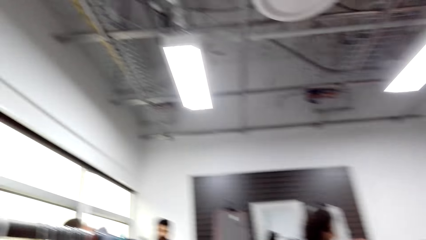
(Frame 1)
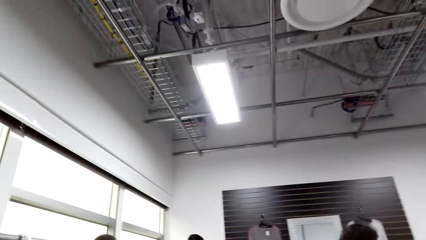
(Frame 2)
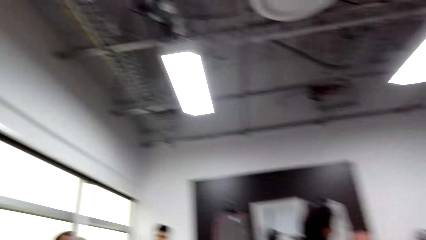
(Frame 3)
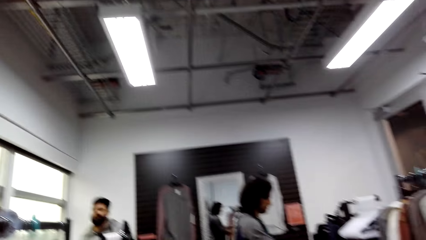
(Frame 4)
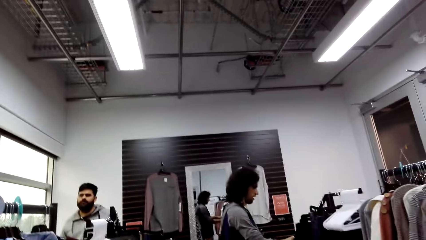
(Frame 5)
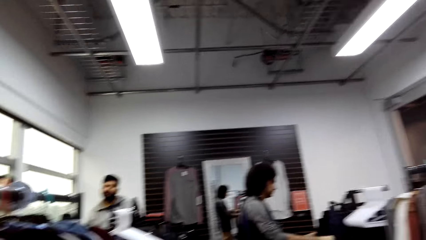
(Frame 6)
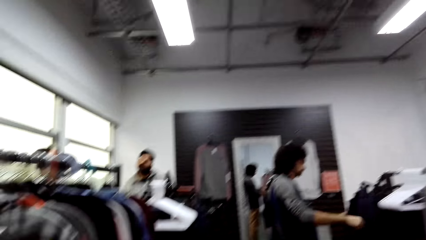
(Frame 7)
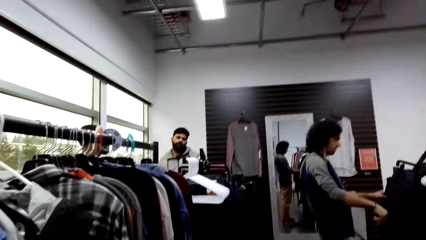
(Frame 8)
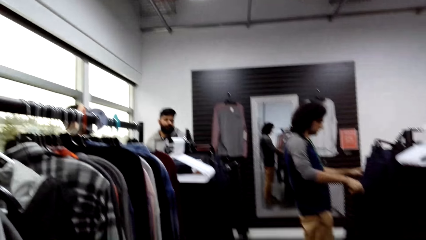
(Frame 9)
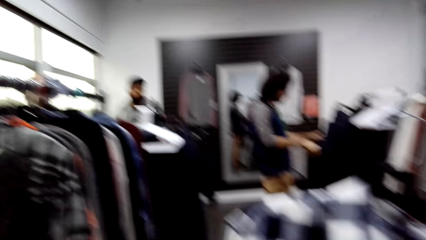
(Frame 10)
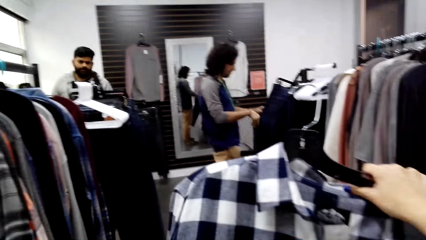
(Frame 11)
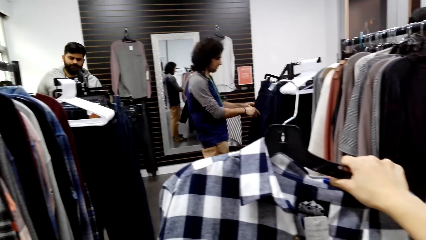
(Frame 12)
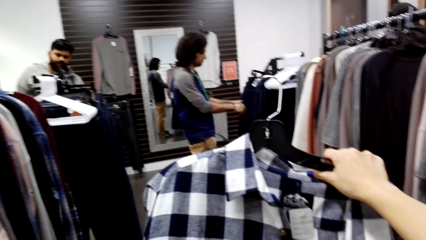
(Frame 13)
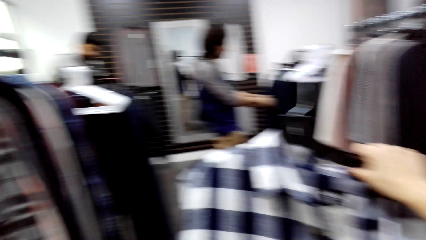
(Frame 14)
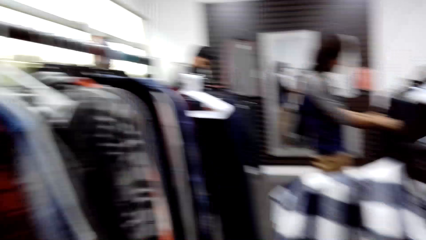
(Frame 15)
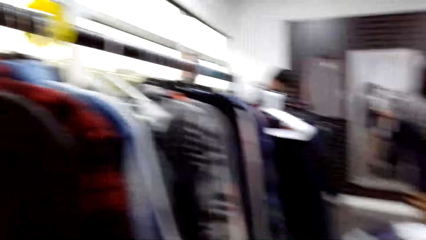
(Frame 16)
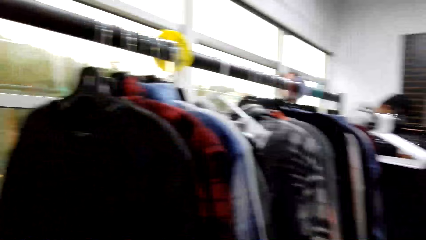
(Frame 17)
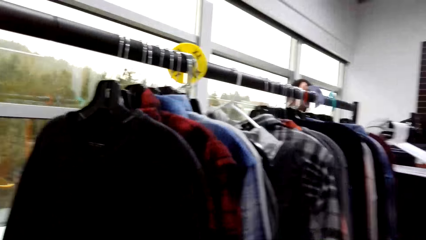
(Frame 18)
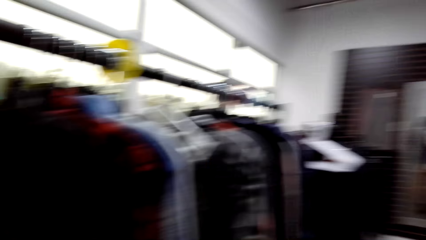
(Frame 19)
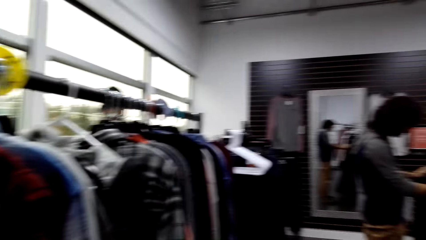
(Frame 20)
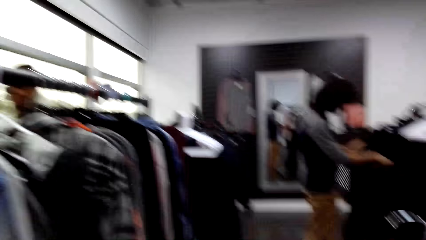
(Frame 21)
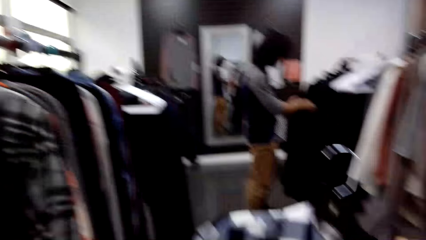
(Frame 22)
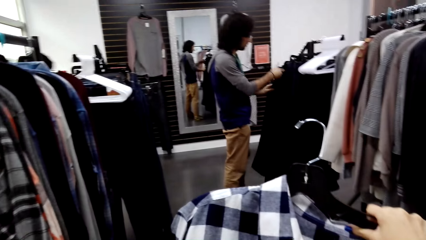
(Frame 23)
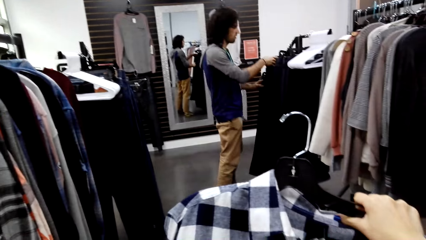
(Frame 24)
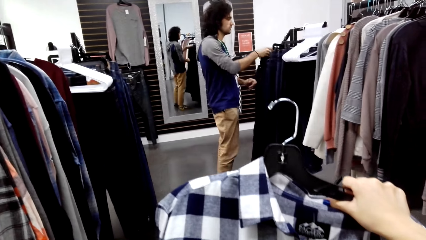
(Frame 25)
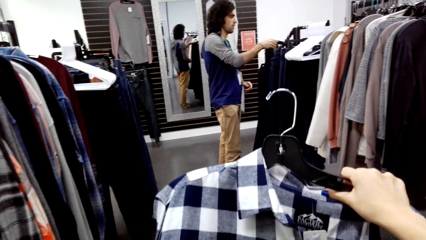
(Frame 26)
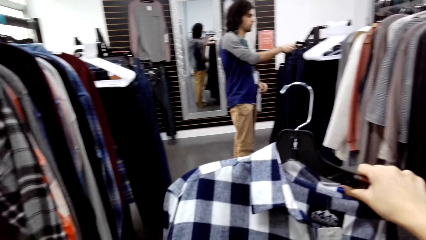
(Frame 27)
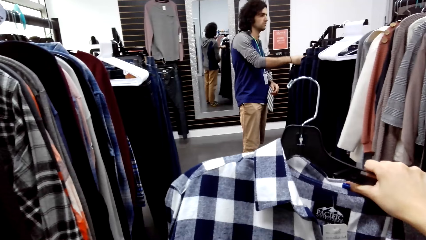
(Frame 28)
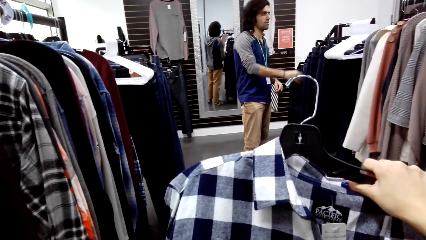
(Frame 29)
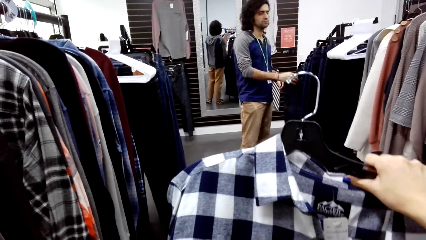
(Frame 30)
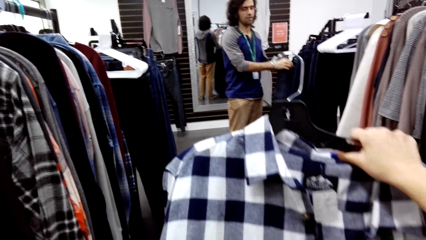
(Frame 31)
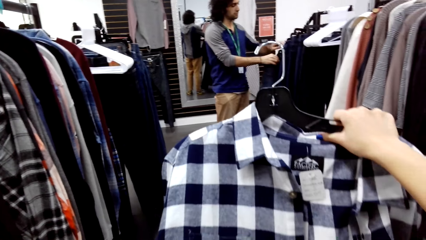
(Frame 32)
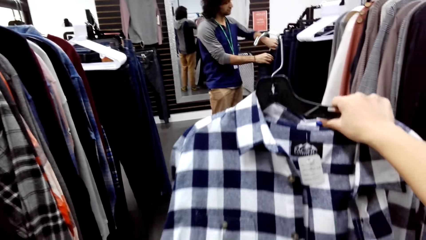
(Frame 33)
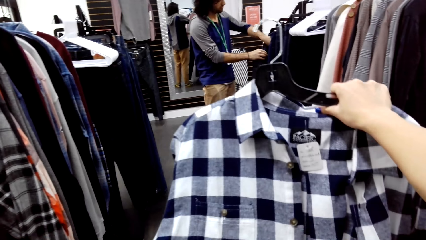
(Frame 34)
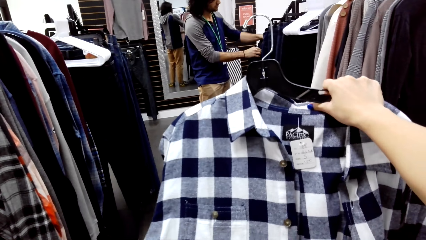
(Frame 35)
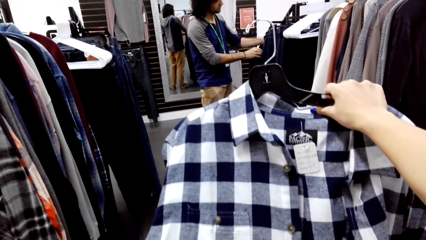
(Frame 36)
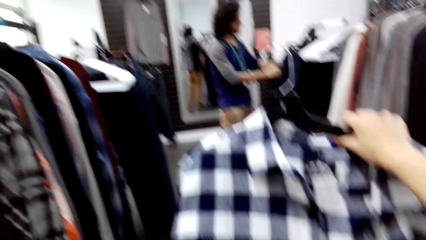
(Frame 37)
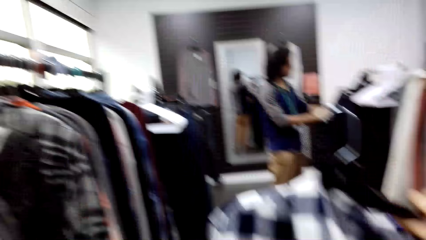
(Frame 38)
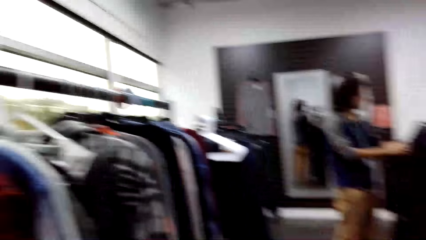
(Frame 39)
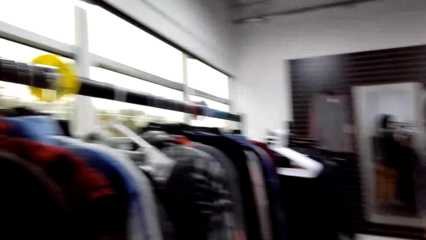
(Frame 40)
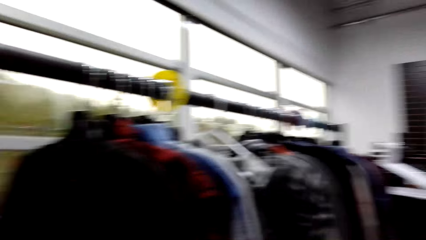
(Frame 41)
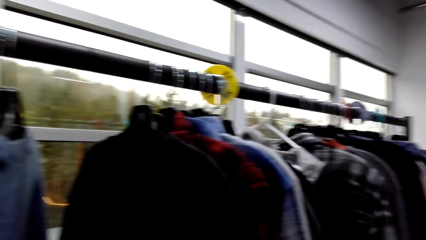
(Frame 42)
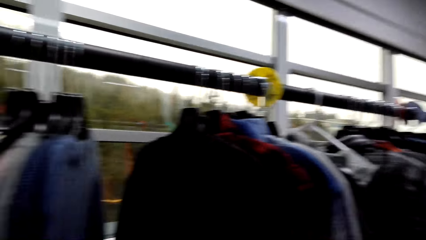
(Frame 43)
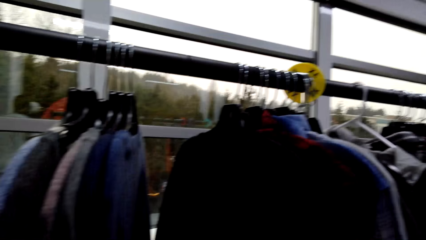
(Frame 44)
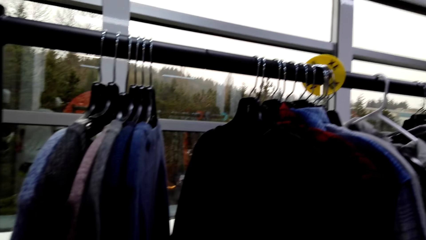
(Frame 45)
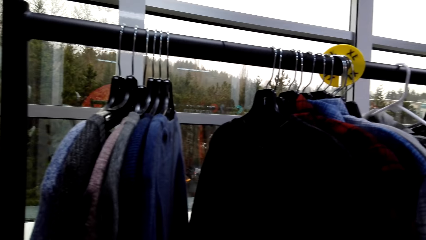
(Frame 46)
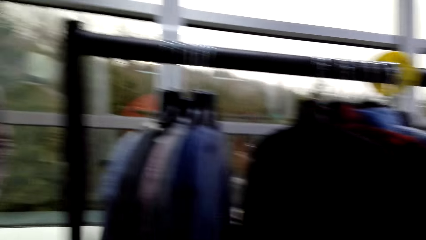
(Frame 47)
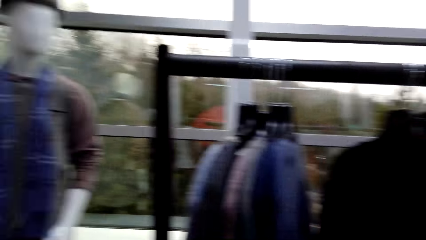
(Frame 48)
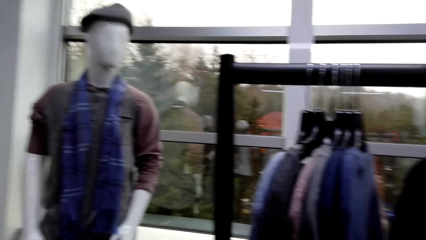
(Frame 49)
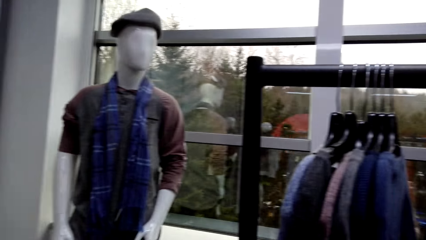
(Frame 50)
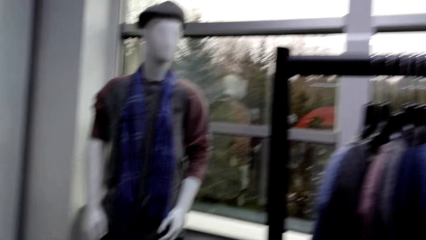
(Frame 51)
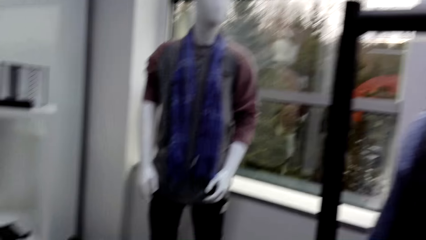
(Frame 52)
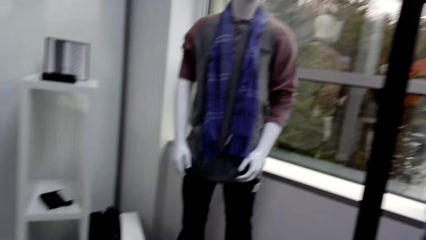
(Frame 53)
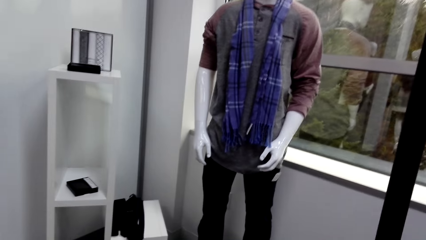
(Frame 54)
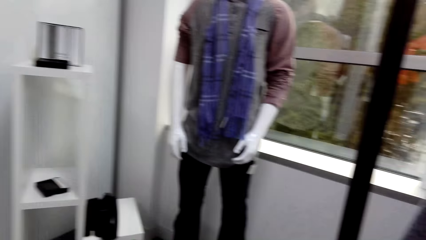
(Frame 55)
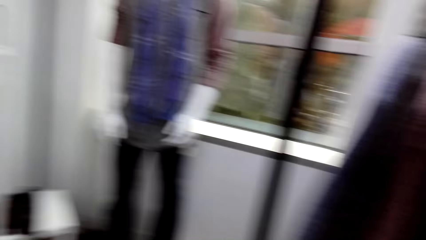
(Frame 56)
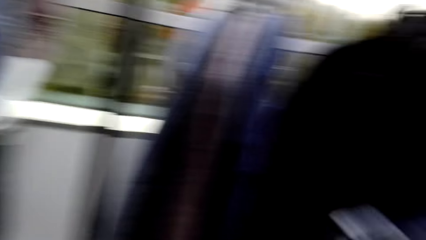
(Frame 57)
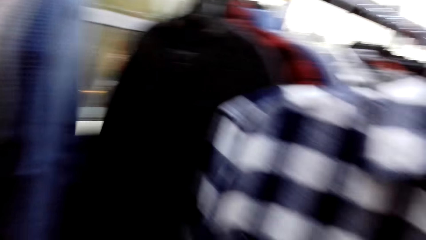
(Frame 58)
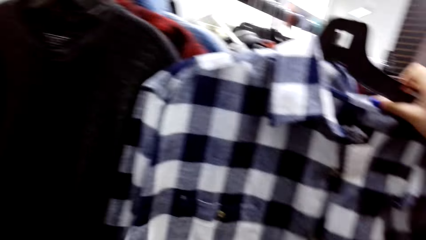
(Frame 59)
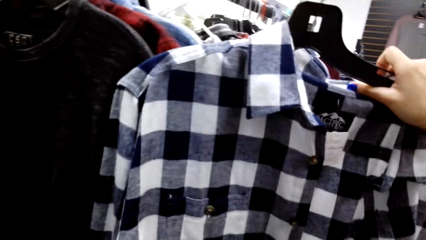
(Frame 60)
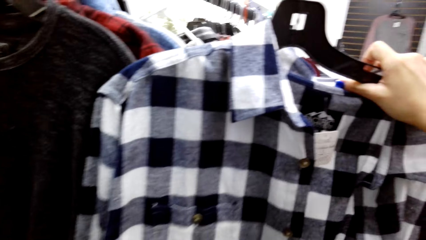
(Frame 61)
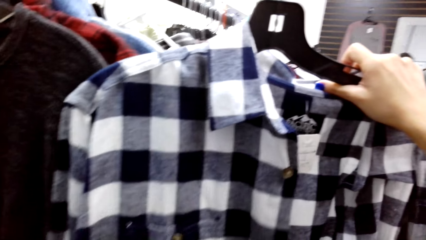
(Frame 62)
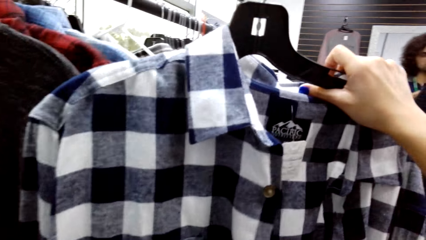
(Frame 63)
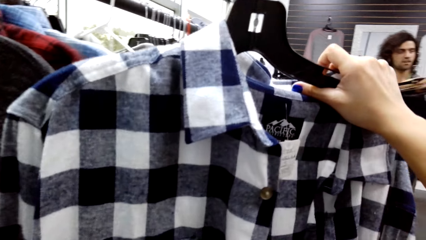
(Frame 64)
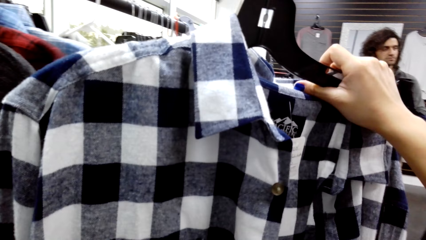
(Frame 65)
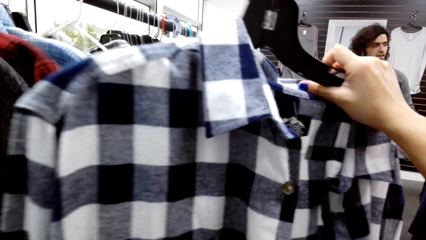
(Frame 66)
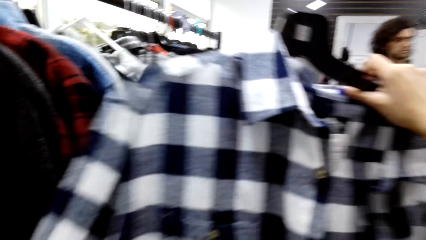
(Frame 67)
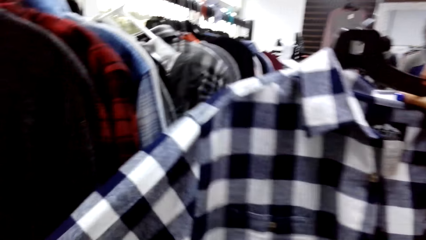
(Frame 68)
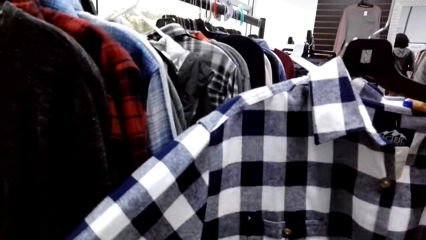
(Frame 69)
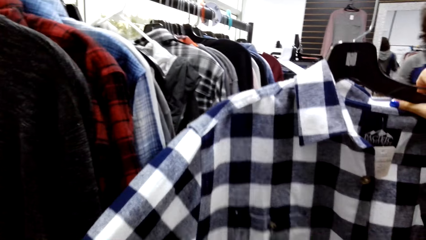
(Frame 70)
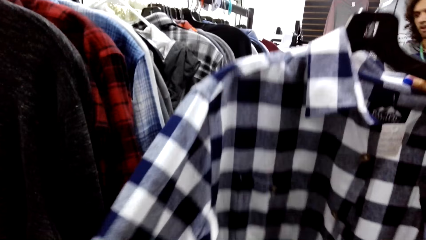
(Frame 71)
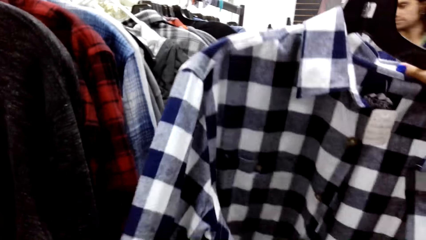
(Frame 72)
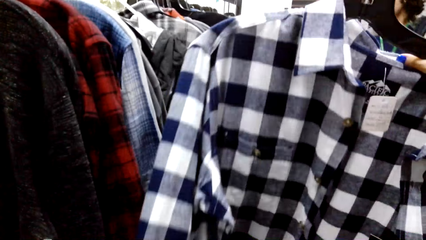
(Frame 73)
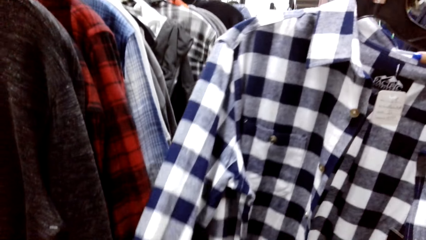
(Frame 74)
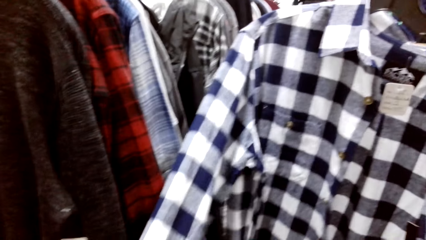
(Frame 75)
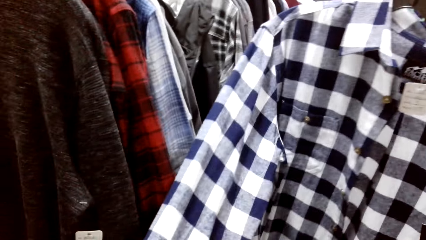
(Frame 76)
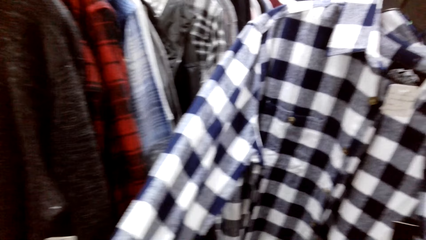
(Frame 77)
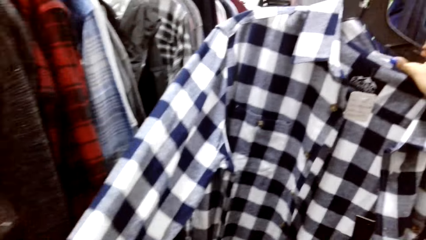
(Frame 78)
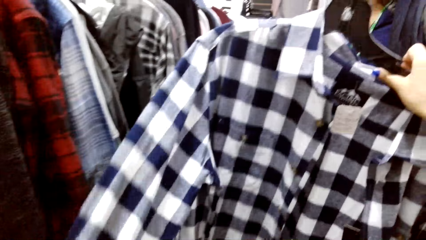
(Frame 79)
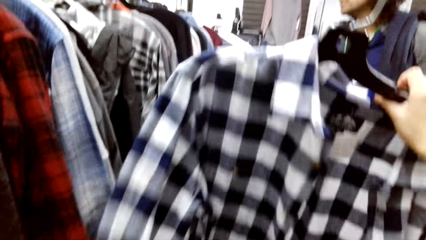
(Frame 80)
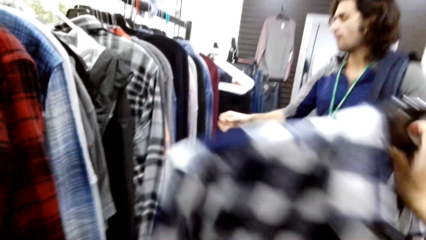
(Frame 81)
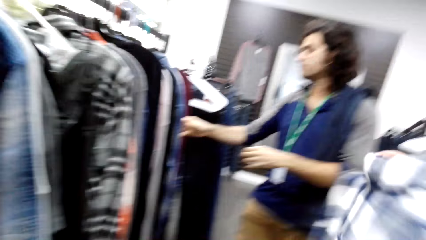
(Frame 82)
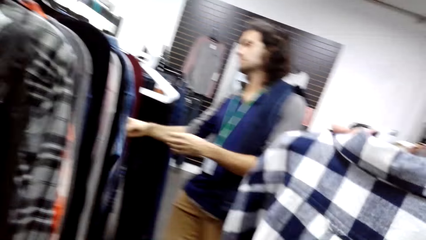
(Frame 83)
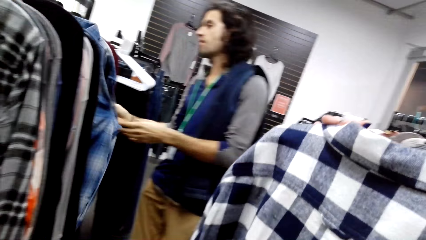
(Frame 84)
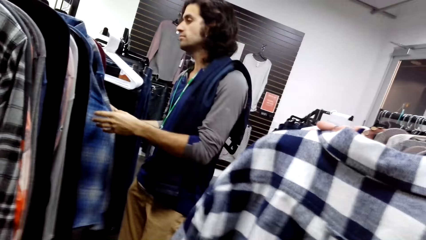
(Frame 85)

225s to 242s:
The camera wearer looks around. A man looks at clothes. The camera wearer looks around. They inspect the clothes.
